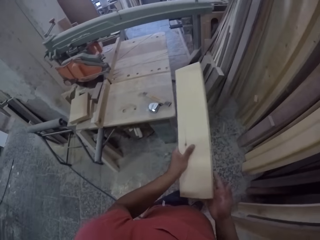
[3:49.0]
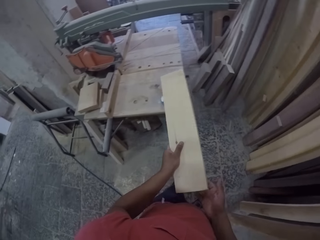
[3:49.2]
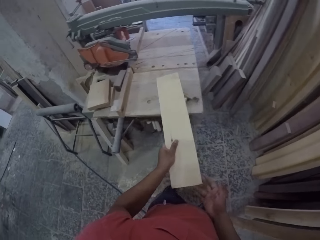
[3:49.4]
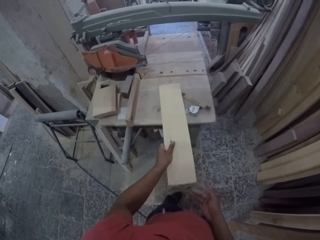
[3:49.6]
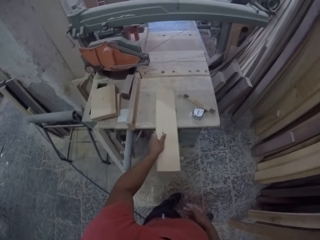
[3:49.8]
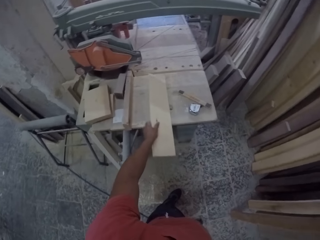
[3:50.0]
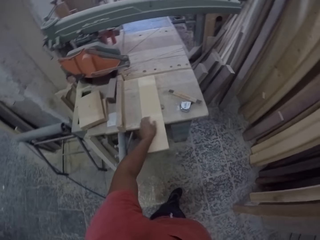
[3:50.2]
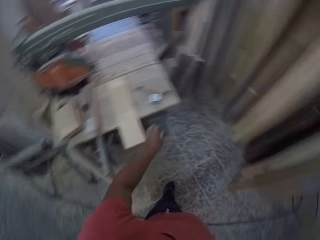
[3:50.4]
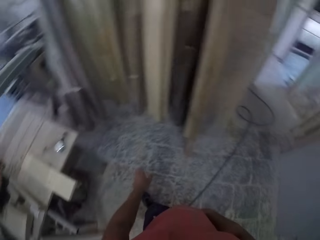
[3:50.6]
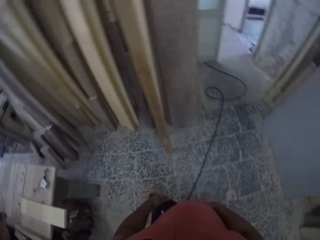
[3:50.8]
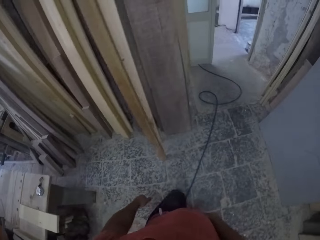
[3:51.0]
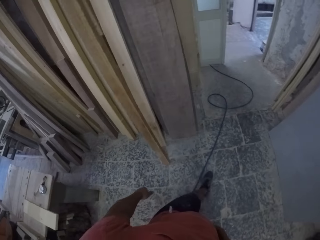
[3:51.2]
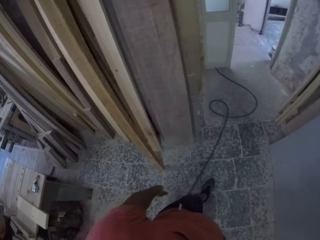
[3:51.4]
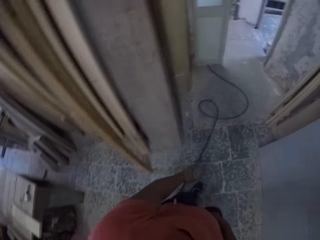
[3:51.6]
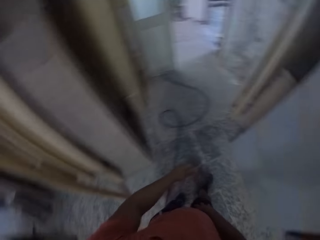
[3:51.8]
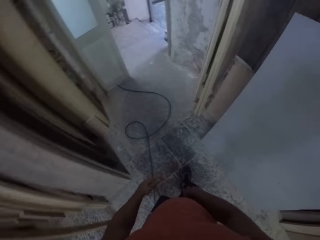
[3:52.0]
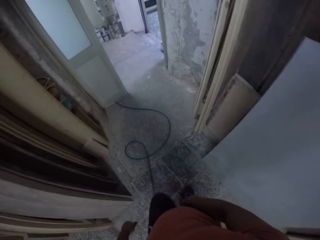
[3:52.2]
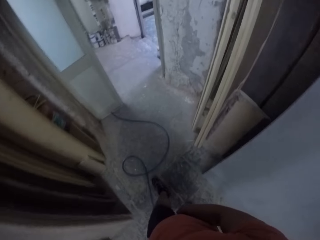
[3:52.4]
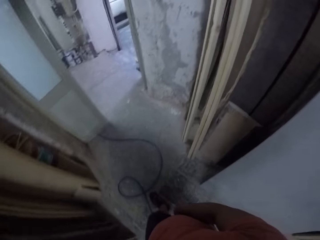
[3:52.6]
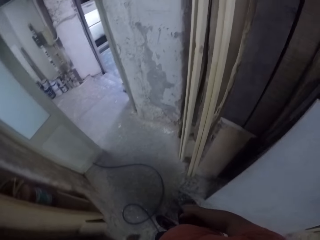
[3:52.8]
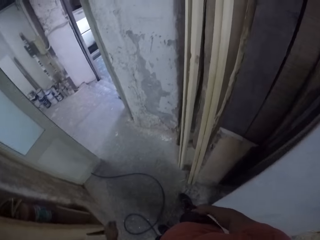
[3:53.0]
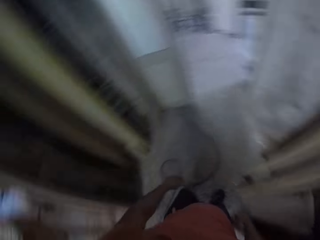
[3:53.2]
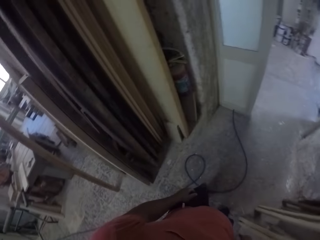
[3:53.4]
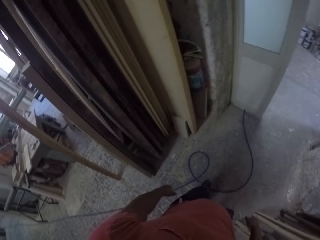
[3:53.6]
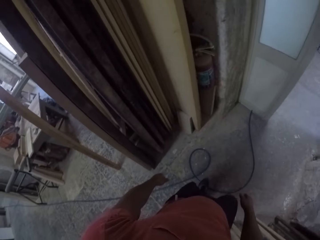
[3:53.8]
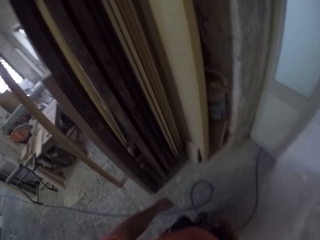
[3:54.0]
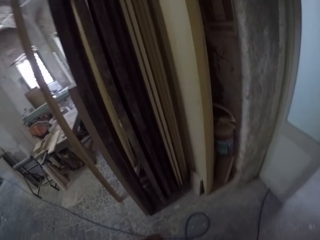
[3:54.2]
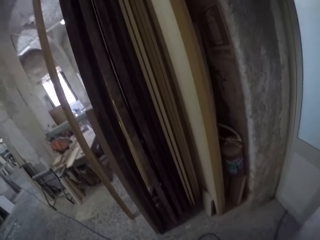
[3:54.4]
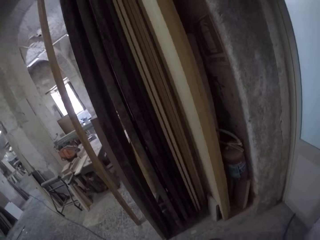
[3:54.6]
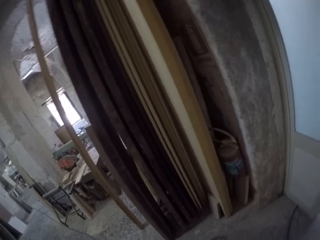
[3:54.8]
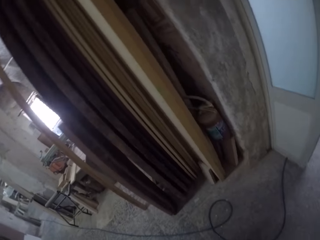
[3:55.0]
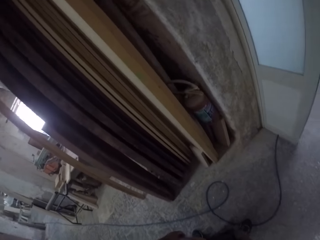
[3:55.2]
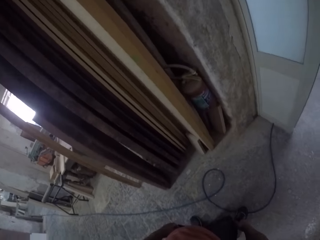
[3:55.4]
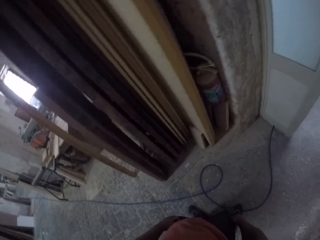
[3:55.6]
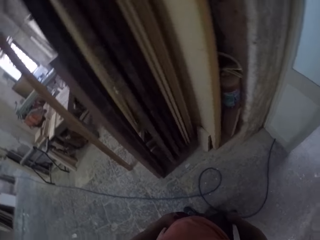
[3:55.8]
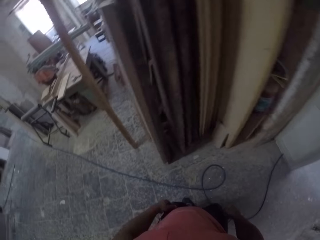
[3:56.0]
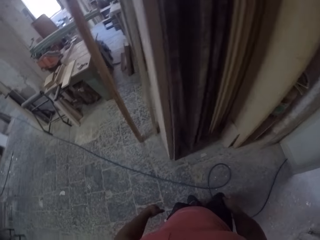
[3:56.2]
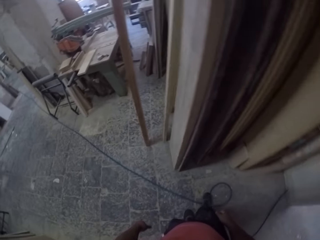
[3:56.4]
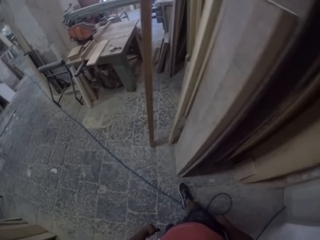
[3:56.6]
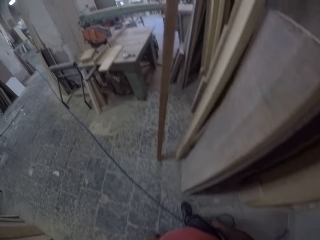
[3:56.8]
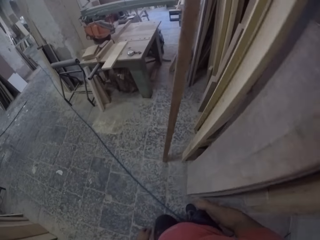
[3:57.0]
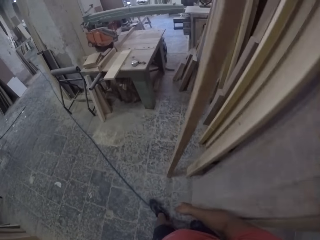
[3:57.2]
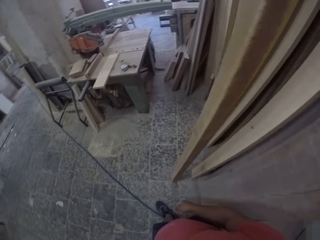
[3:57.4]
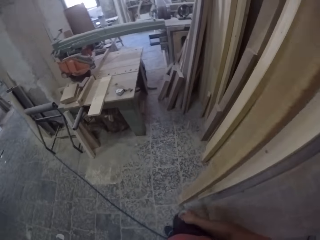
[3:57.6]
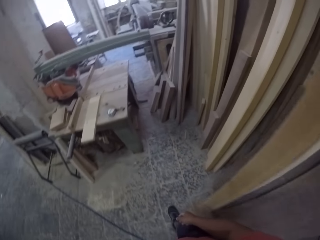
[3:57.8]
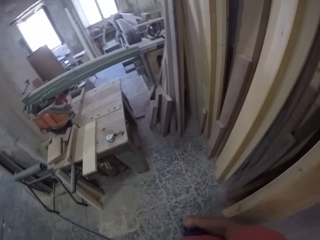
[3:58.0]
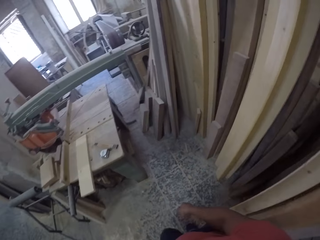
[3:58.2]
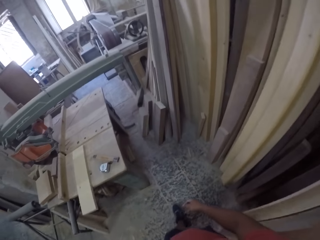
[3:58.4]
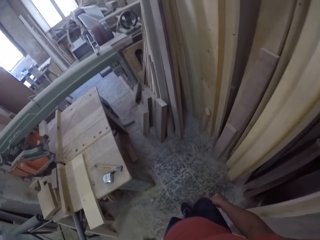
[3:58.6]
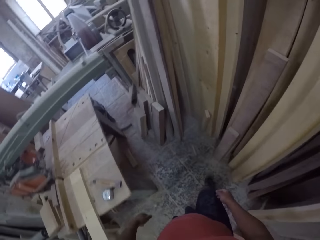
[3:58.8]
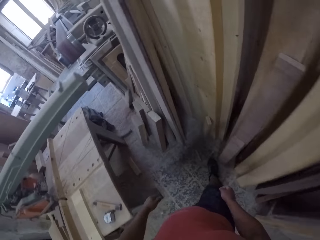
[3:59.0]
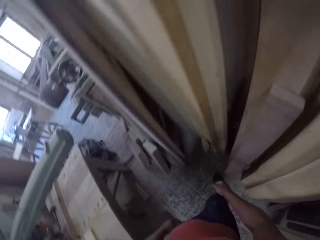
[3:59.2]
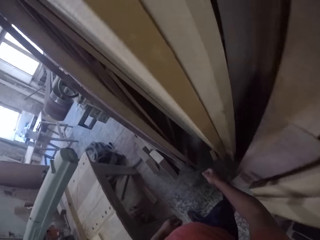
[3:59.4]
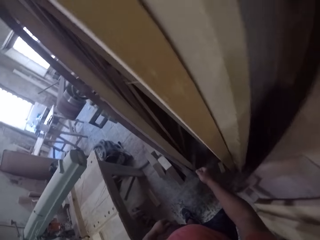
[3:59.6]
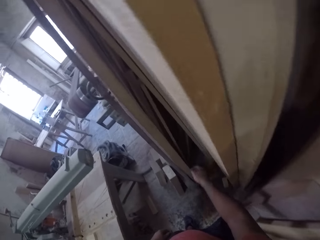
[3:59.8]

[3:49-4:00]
The camera wearer puts the piece of wood on the table. They walk beside the wood. They walk in the room. They look at the wood. They walk beside the wood.

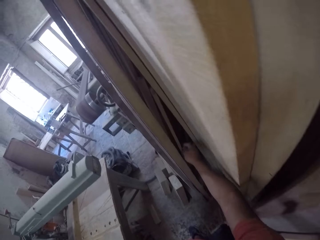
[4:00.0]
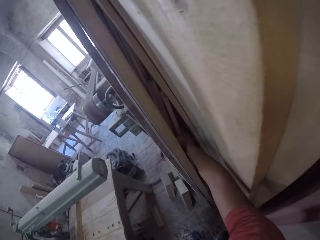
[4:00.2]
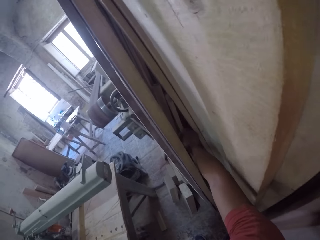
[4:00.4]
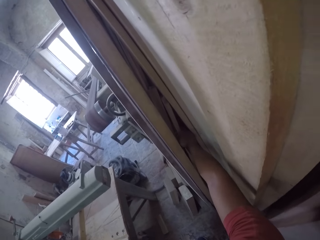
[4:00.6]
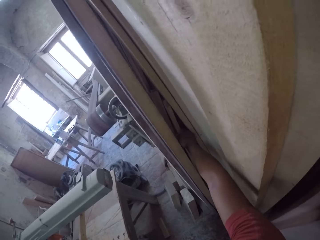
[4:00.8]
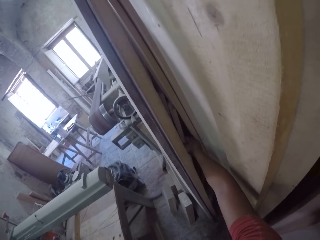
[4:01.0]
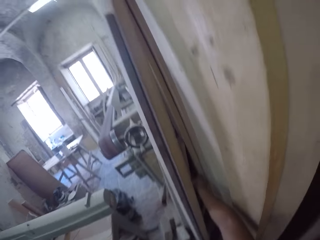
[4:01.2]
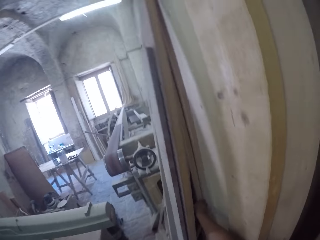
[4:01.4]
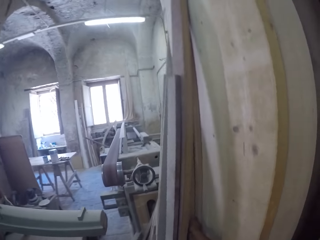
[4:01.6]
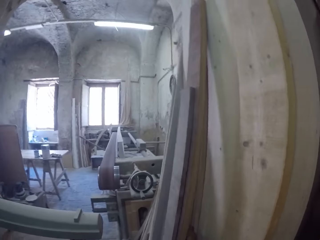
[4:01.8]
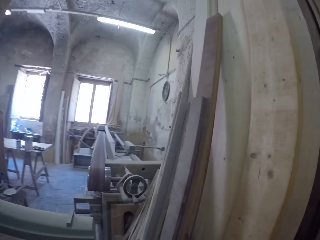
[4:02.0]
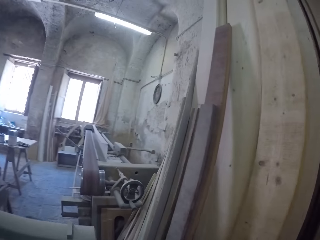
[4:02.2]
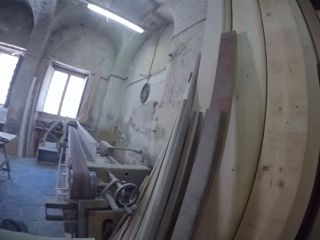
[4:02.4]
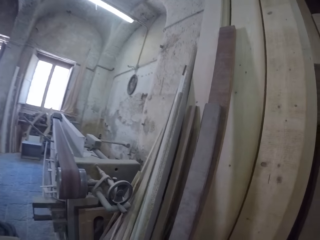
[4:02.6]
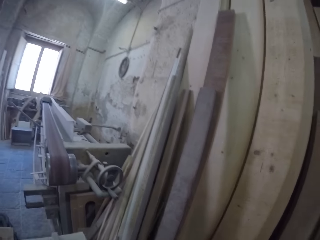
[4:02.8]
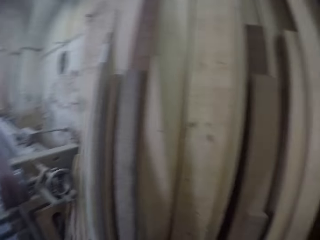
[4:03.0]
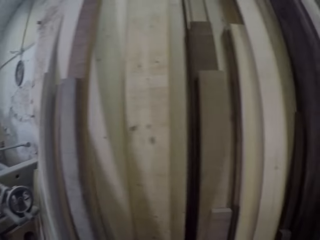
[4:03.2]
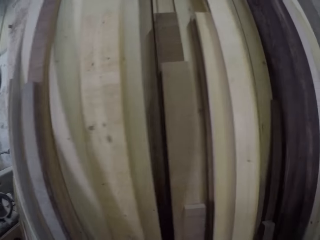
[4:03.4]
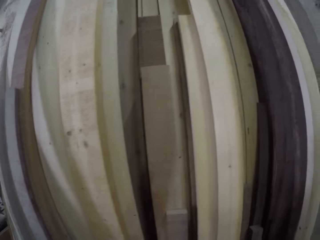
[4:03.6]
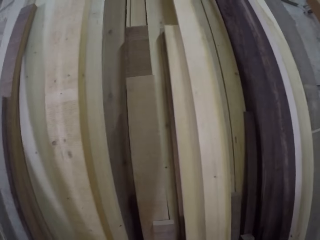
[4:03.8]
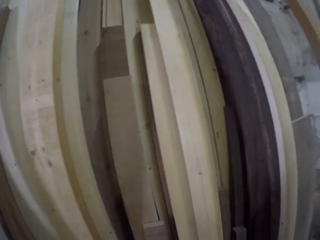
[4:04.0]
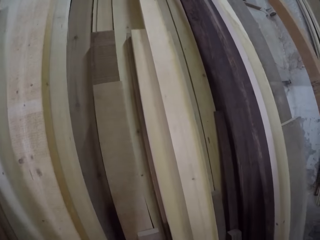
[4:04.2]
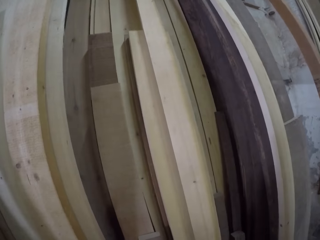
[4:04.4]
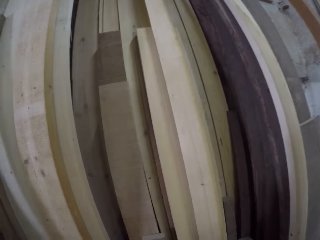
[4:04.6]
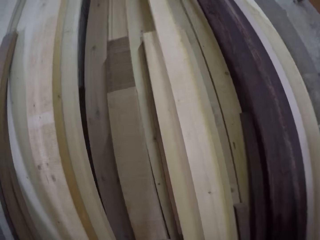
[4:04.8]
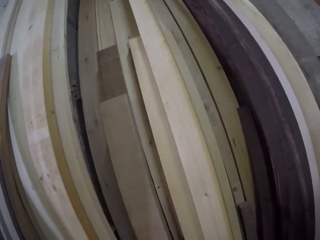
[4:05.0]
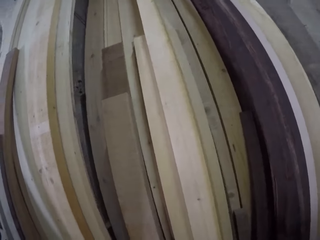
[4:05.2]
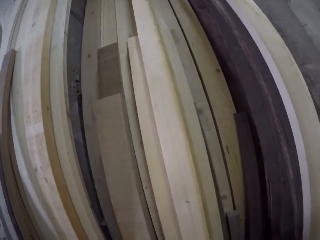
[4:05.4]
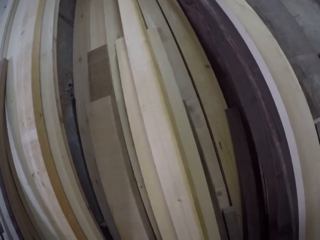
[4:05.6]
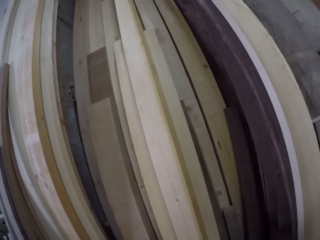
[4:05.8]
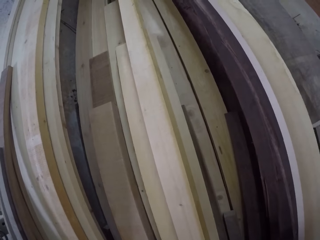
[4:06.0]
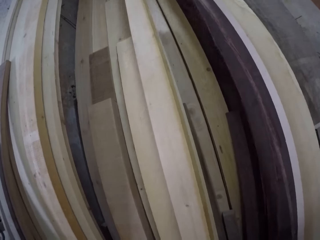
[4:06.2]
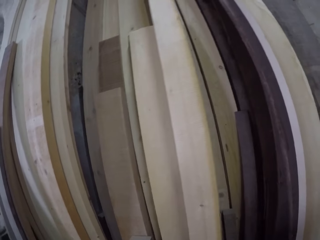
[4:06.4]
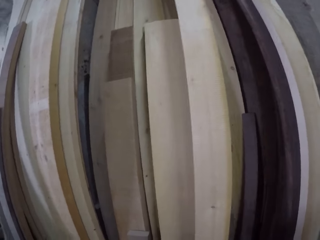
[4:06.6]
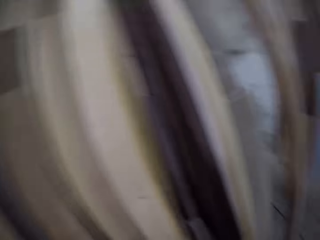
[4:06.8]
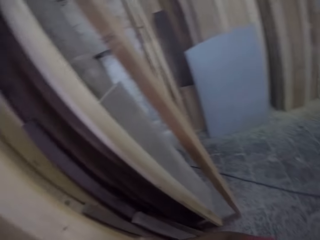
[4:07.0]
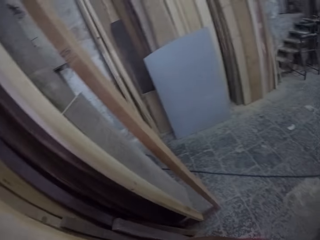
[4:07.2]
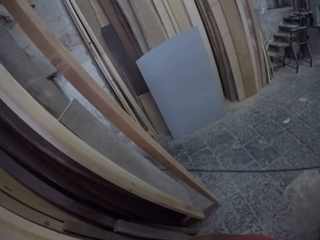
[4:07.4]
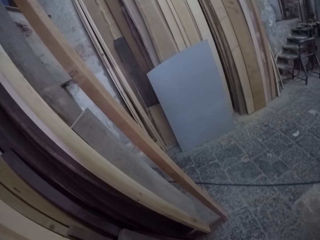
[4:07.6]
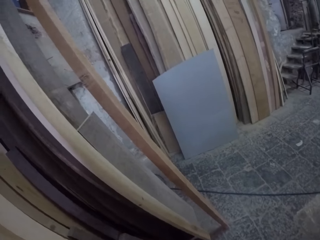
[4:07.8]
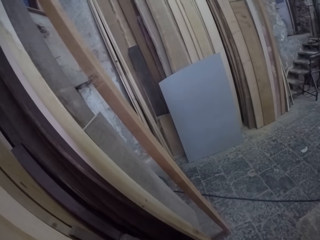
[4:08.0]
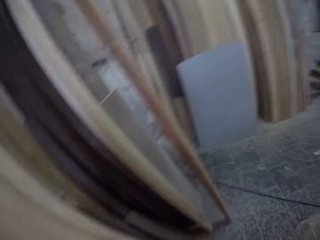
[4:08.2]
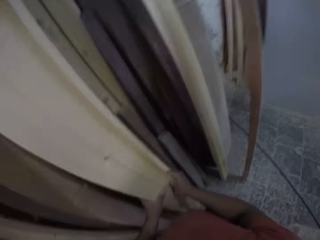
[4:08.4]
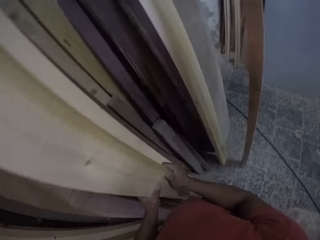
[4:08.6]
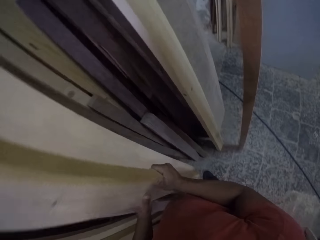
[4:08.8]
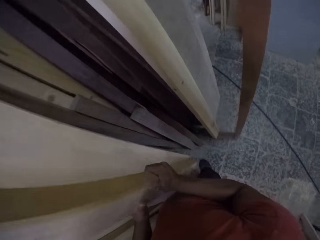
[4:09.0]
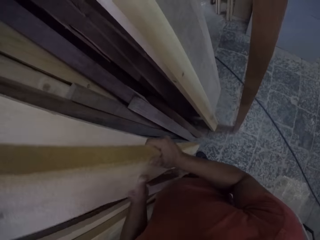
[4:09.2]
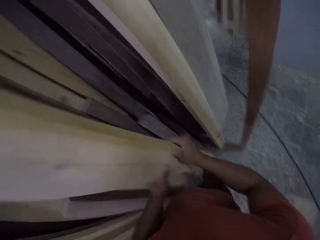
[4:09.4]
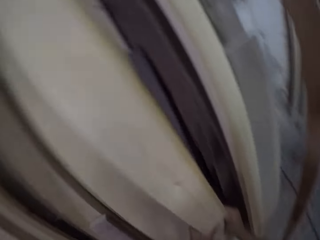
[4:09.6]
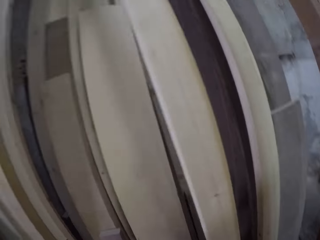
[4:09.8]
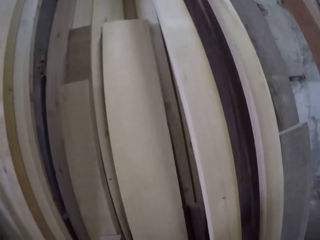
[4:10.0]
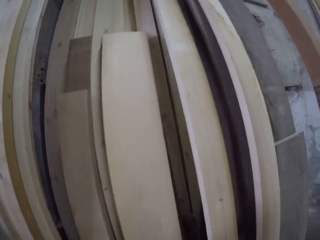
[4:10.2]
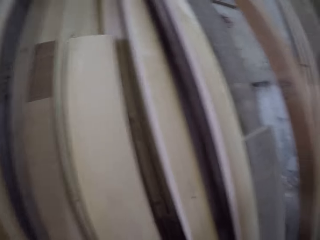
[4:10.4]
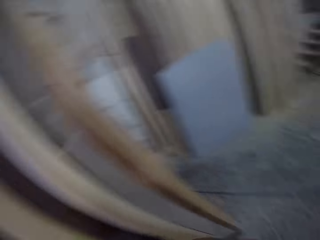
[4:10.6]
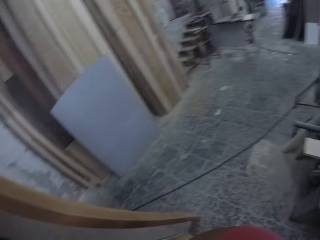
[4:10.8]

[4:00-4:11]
The camera wearer puts the hand between the wood. They look at the wood. They pick the wood. They look at the floor. They hold the wood. They move the piece of wood in the store. They put the wood against the wood.
